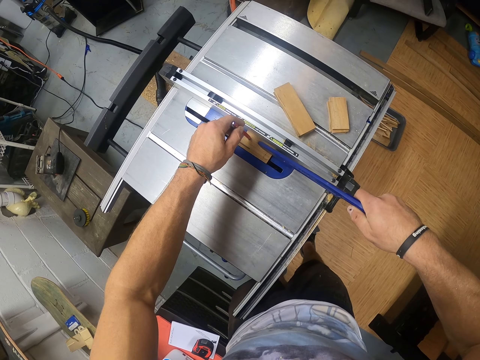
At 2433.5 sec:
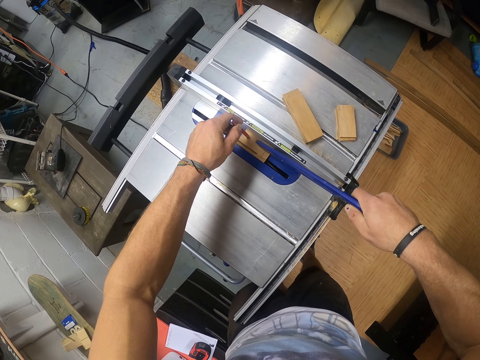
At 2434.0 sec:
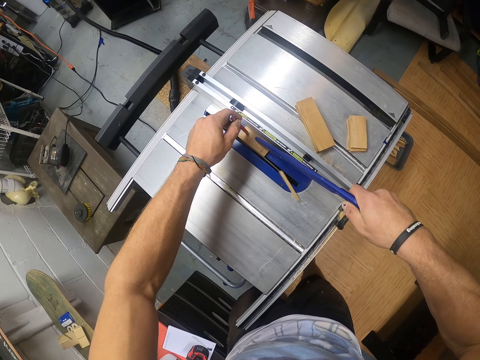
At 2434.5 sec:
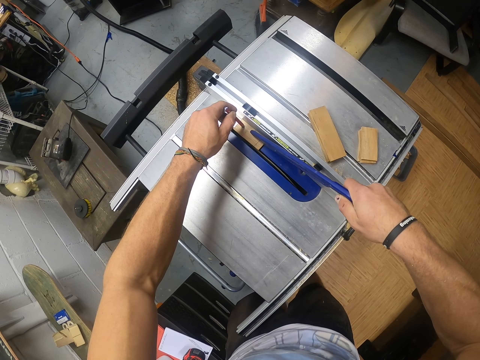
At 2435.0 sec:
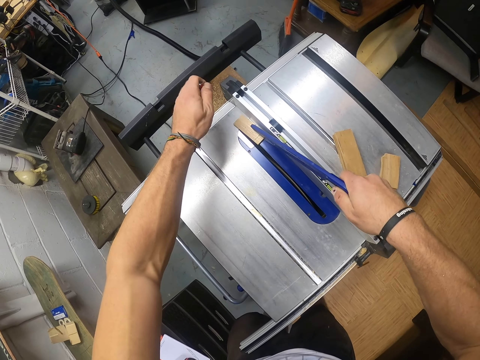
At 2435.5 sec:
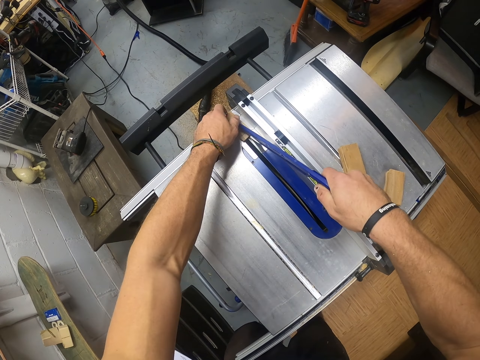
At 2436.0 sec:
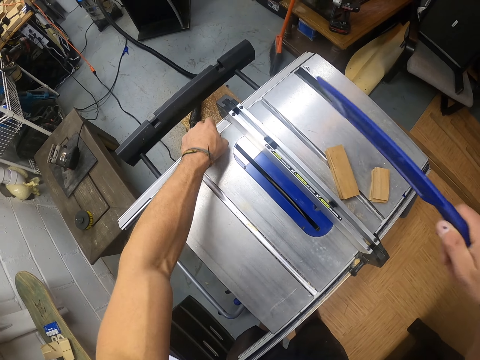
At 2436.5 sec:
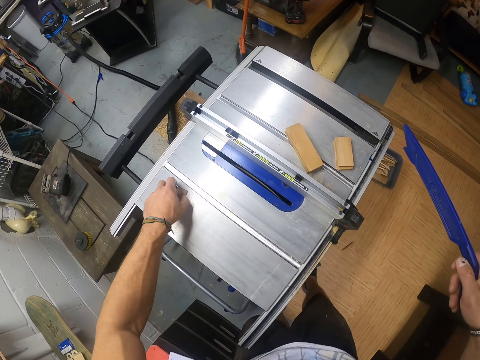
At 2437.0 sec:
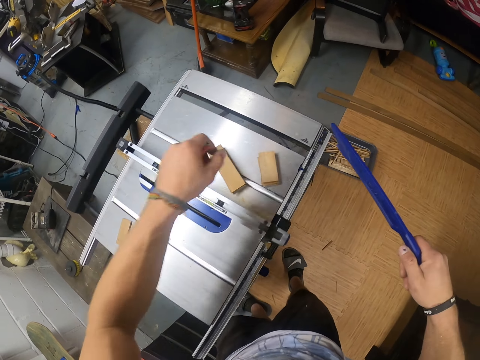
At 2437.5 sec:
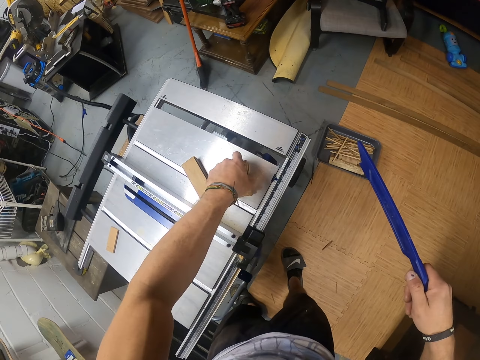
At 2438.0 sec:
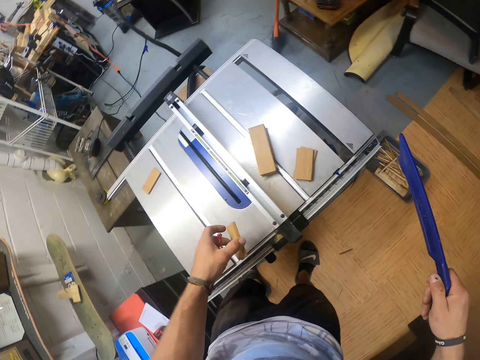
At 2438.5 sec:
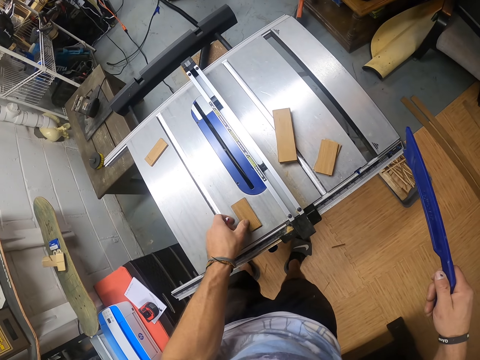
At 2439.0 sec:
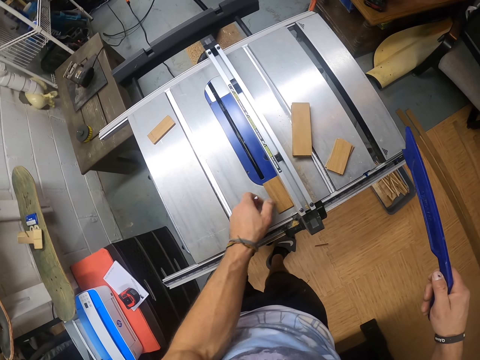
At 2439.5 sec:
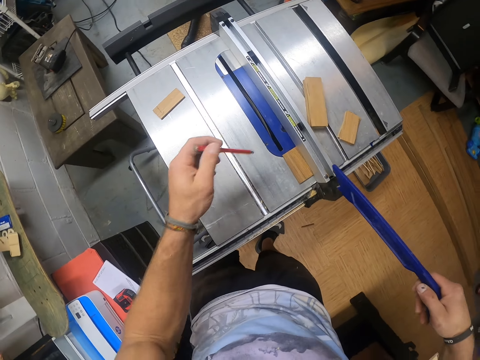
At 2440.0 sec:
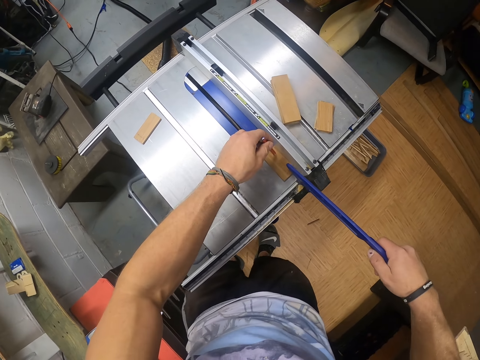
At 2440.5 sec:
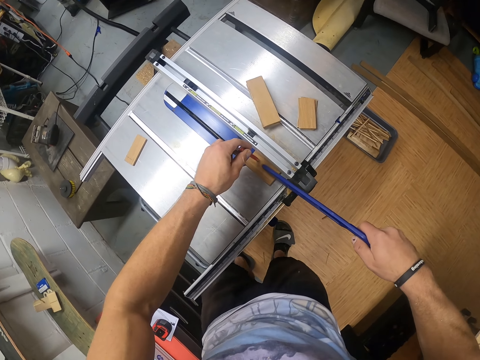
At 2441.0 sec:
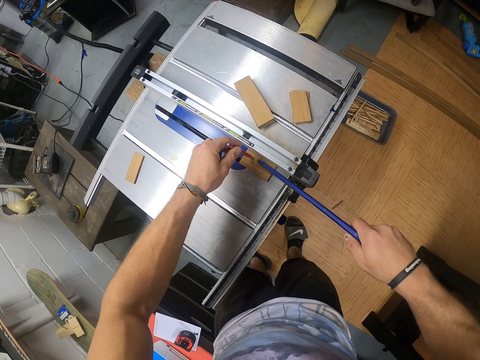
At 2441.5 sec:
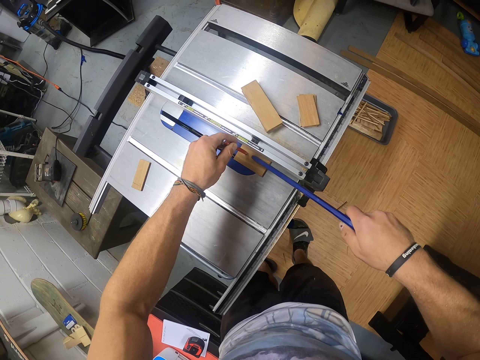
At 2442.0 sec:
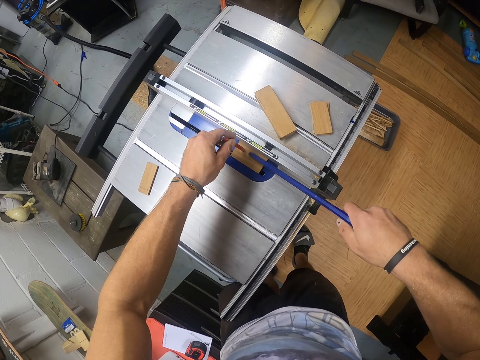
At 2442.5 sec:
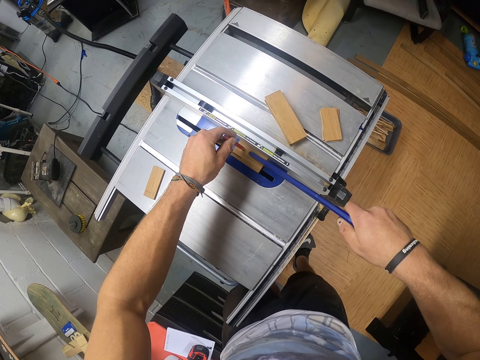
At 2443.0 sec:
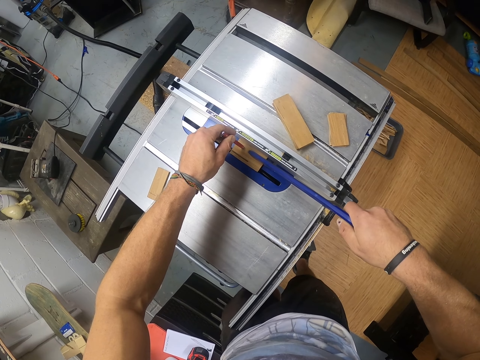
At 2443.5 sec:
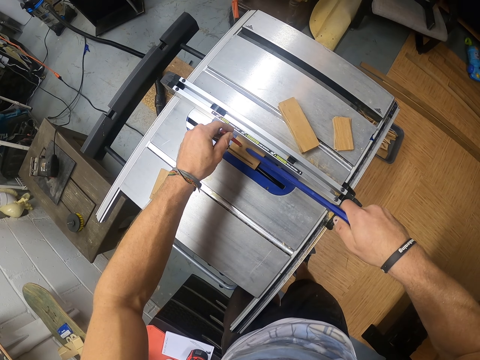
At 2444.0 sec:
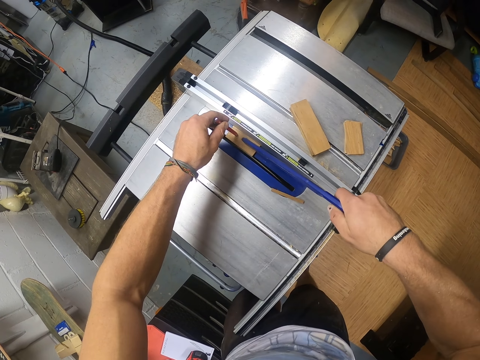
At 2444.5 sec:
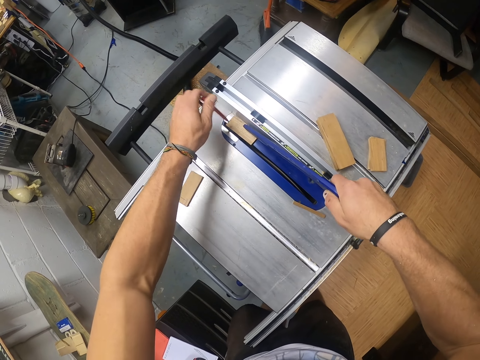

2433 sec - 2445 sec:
The camera wearer takes a piece of wood. They put the piece on the surface. They take a wood piece. They put the wood piece on the surface. They drag the wood piece.

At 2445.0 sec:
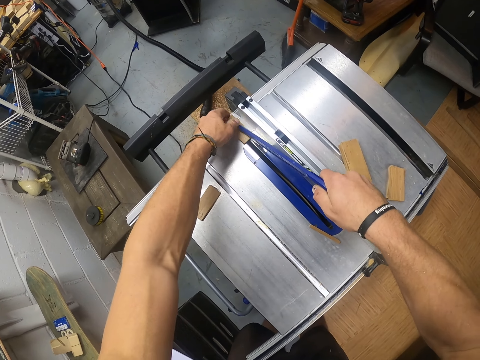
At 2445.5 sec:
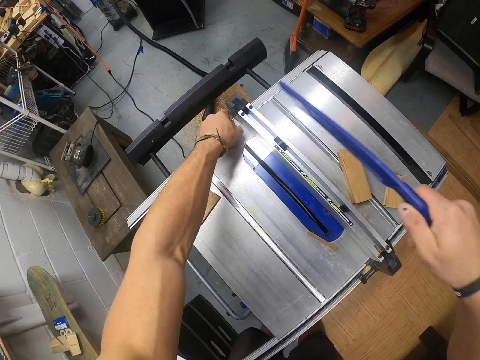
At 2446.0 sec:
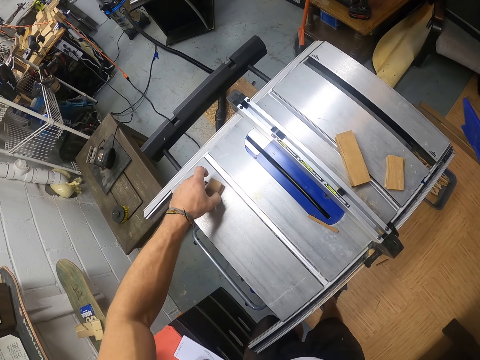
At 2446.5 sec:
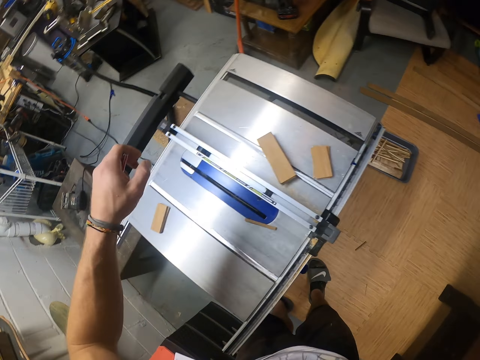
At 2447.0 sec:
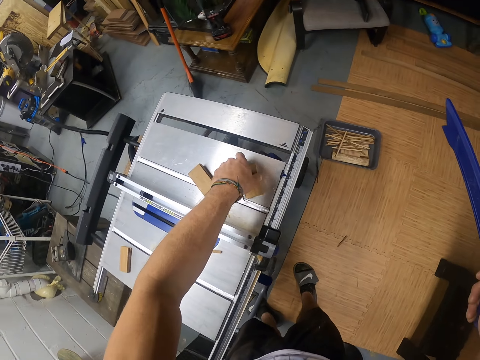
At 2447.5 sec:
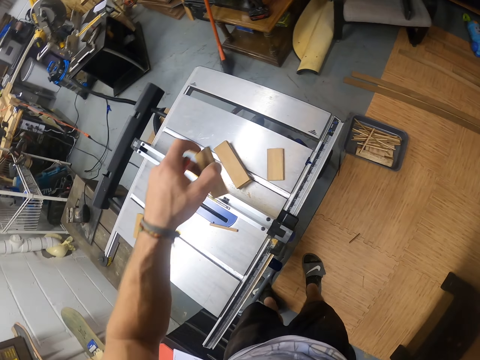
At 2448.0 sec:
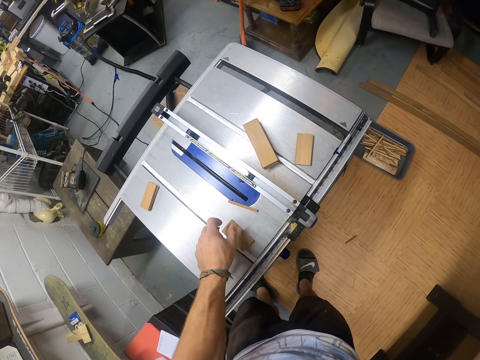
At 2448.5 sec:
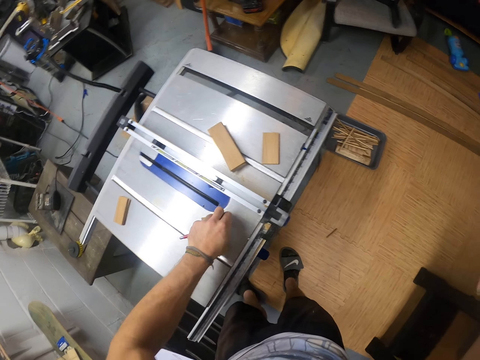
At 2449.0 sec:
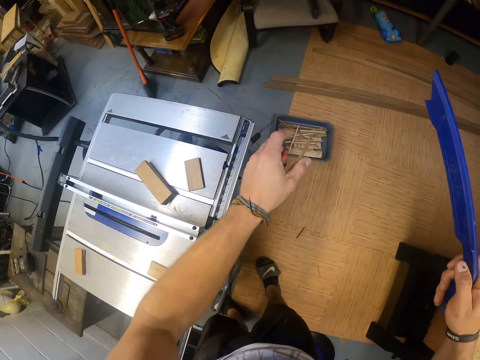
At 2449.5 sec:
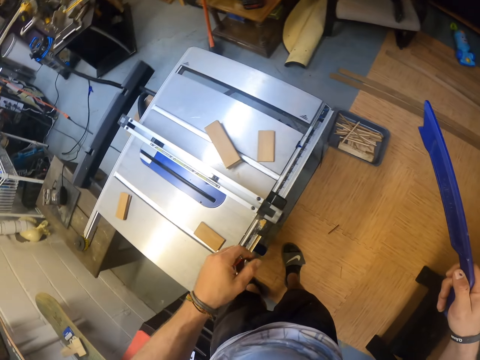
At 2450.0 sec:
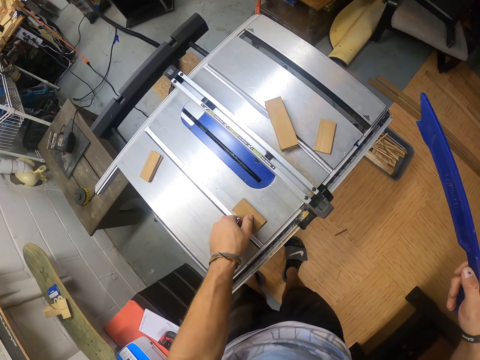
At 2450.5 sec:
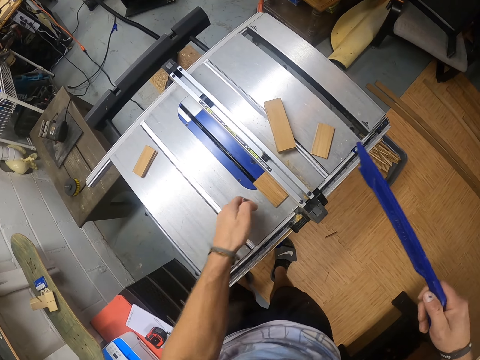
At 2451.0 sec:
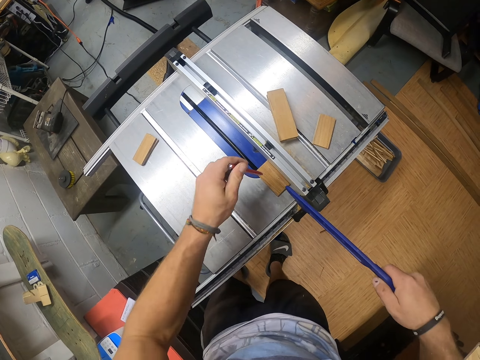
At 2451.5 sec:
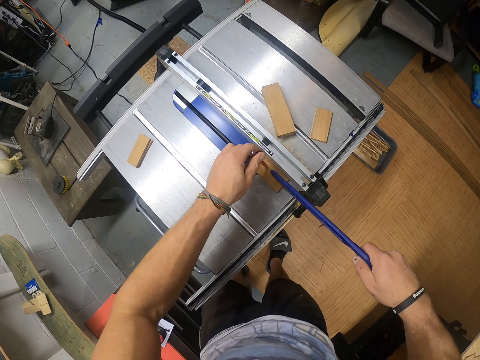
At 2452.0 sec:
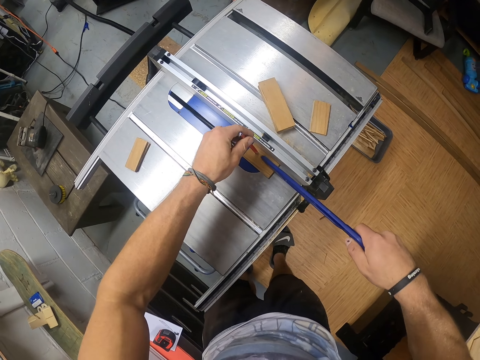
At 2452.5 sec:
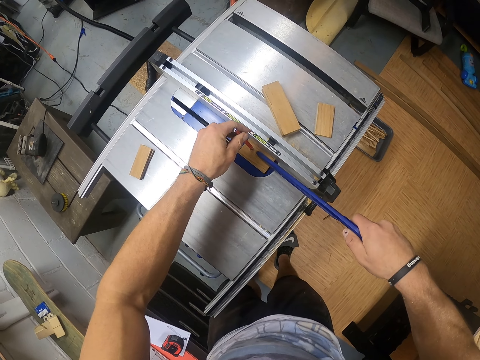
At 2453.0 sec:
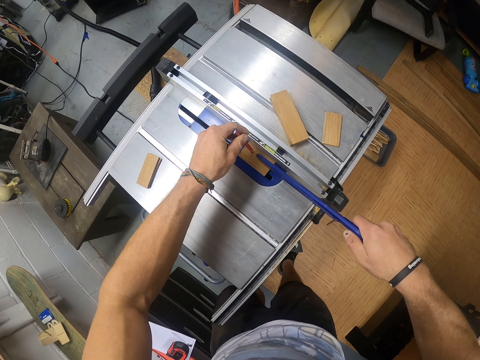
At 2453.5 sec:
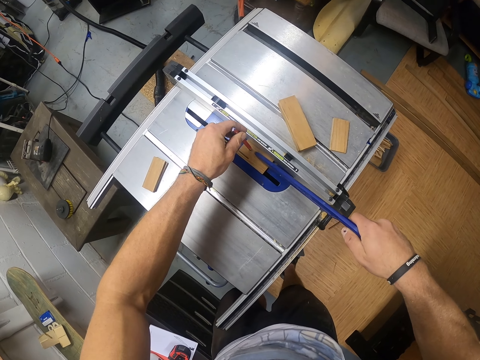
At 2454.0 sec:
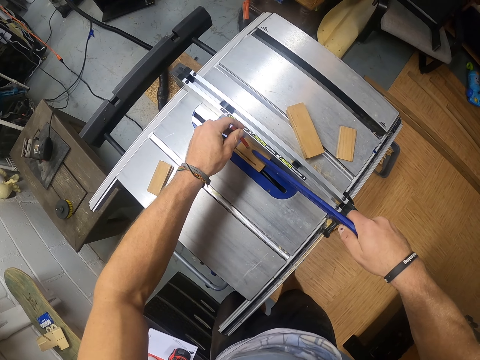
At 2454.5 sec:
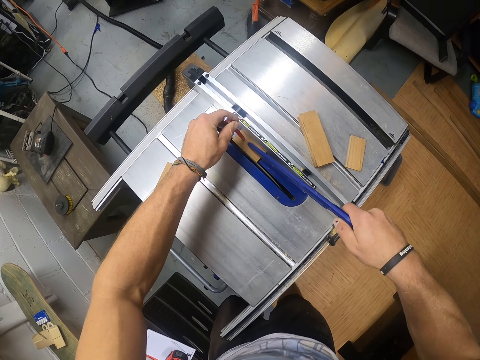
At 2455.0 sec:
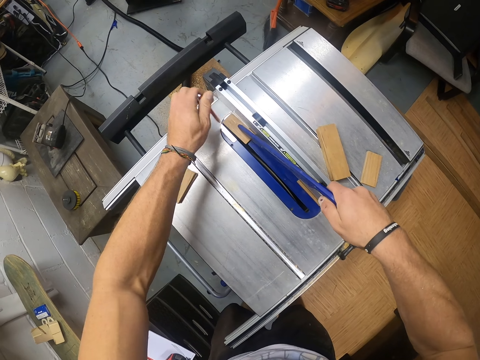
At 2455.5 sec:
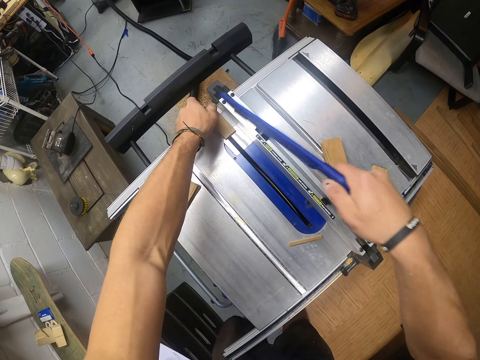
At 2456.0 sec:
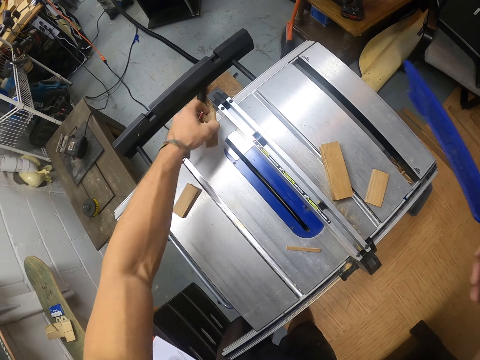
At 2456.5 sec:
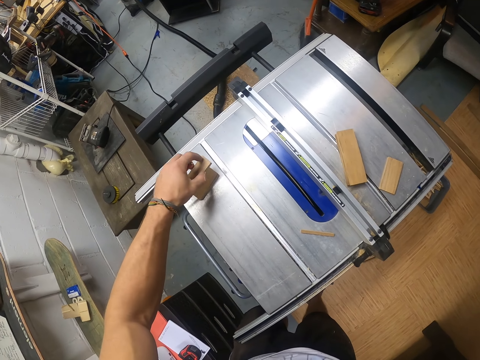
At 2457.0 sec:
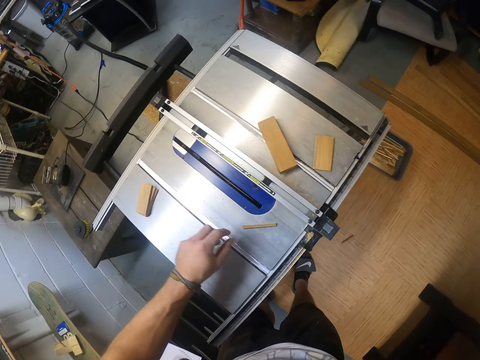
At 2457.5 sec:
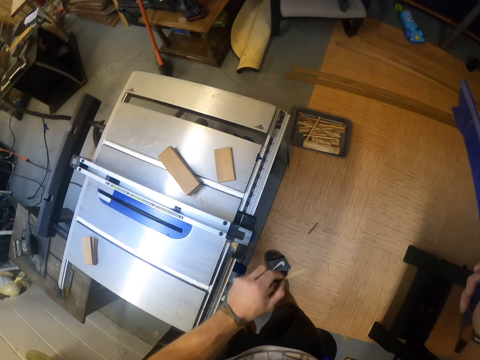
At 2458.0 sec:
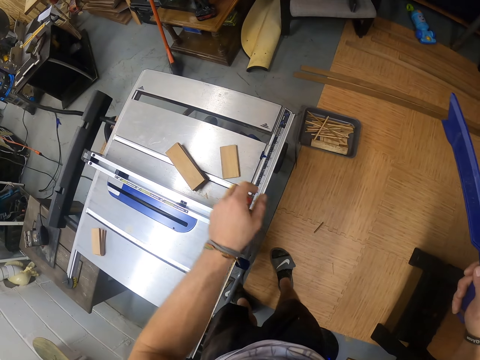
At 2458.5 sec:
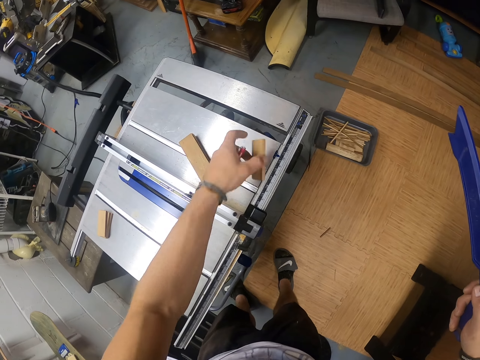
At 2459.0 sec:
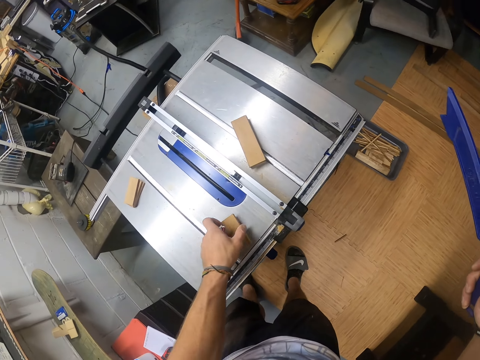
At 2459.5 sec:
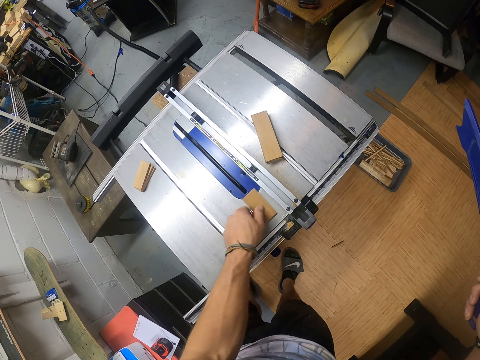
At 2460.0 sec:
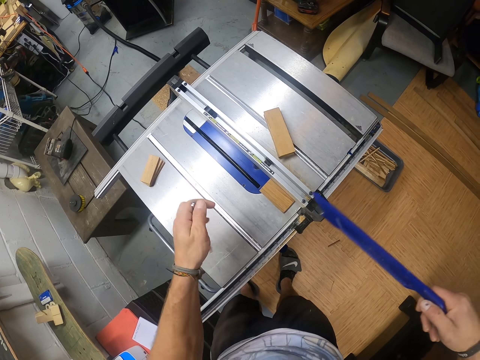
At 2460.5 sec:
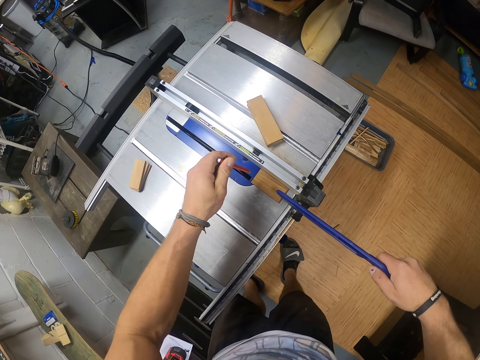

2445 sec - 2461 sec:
The camera wearer picks the plank from the table saw with his left hand. He drops the plank on the table saw with his left hand. He picks the plank from the table saw with his left hand. He drops the plank on the table saw with his left hand. He picks an offcut from the table saw with his left hand. He drops the offcut in a pan on the floor with his left hand. He shifts the plank on the table saw with his left hand. He holds the piece of wood. He pushes the plank on the table saw with the pen and the push stick in both hands. He cuts the plank on the table saw with the pen and the push stick in both hands. He picks the plank from the table saw with his left hand. He drops the plank on the table saw with his left hand. He picks the offcut from the table saw with his left hand. He drops the offcut in the pan on the floor with his left hand. He picks the plank from the table saw with his left hand. He drops the plank on the table saw with his left hand. He shifts the plank on the table saw with his left hand.
